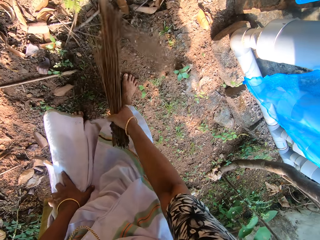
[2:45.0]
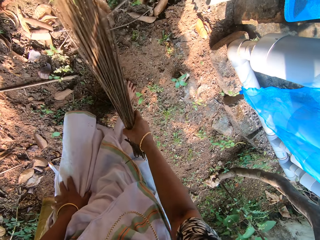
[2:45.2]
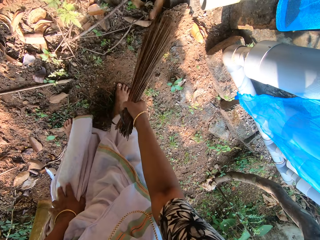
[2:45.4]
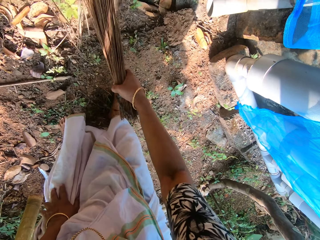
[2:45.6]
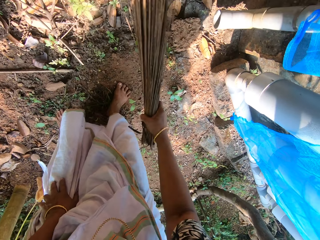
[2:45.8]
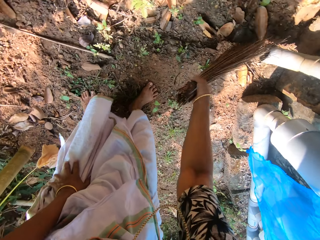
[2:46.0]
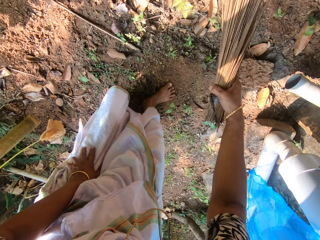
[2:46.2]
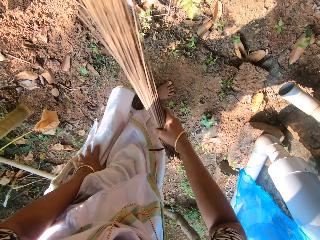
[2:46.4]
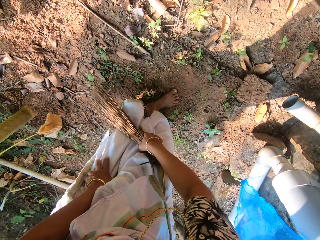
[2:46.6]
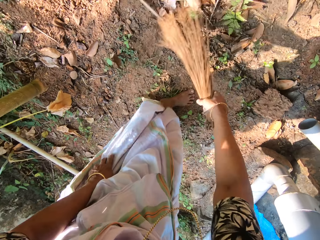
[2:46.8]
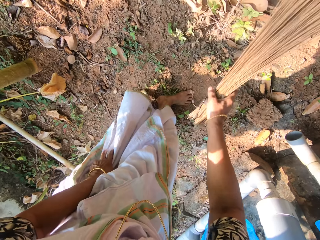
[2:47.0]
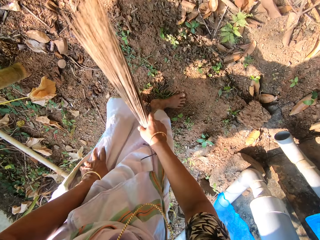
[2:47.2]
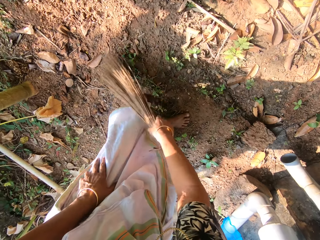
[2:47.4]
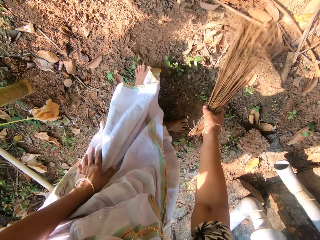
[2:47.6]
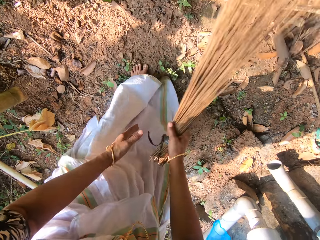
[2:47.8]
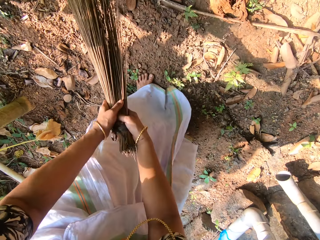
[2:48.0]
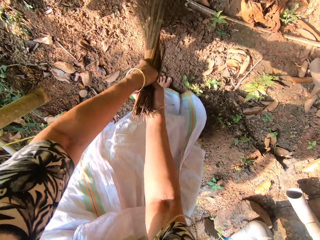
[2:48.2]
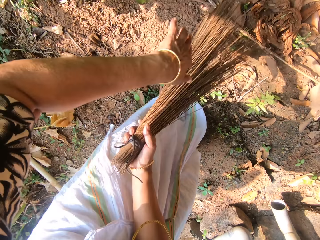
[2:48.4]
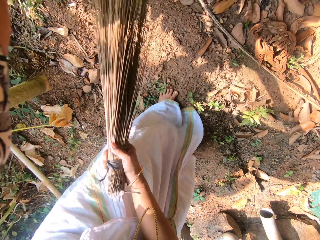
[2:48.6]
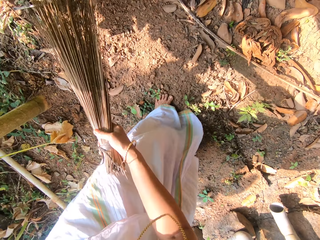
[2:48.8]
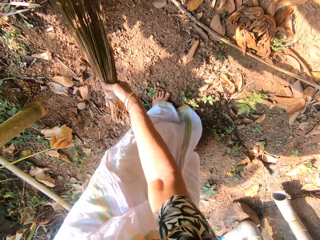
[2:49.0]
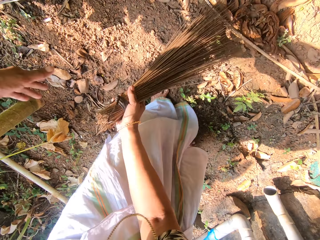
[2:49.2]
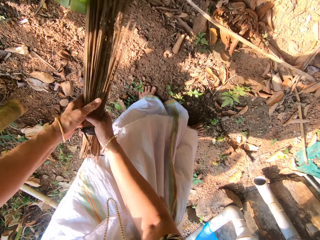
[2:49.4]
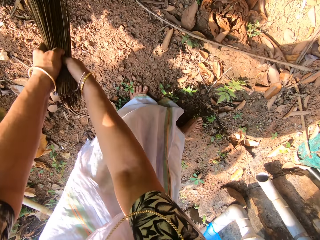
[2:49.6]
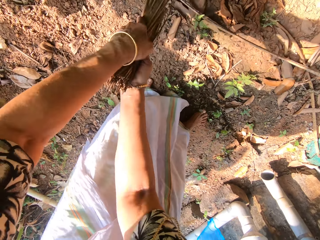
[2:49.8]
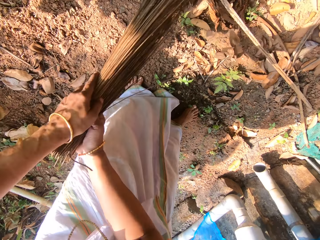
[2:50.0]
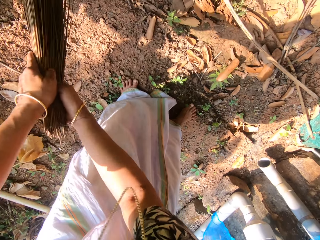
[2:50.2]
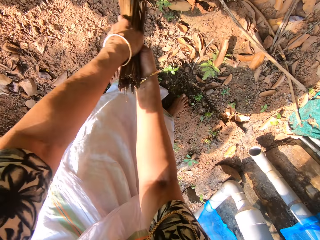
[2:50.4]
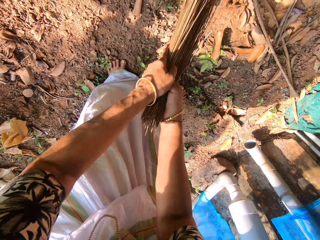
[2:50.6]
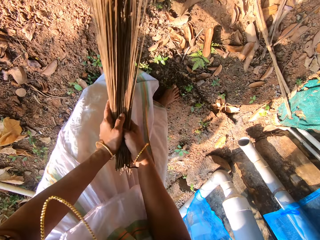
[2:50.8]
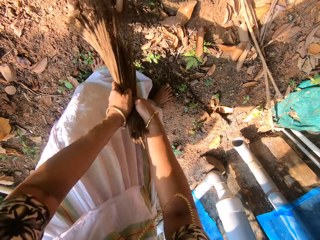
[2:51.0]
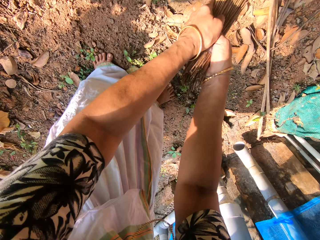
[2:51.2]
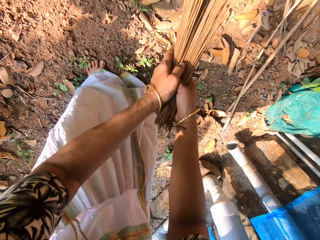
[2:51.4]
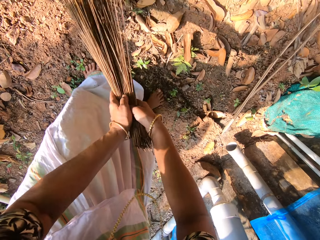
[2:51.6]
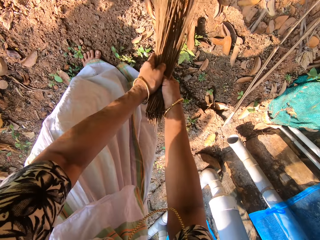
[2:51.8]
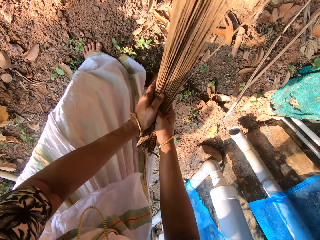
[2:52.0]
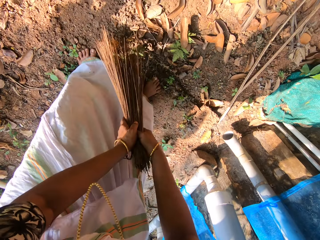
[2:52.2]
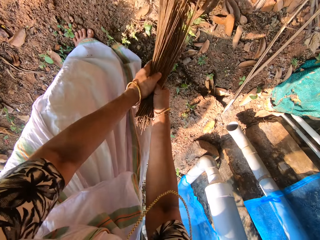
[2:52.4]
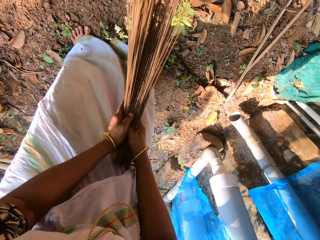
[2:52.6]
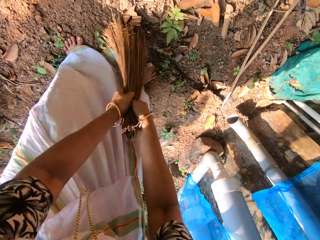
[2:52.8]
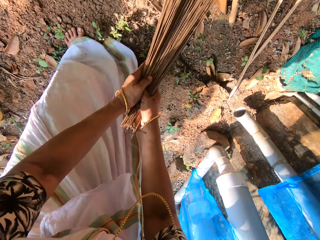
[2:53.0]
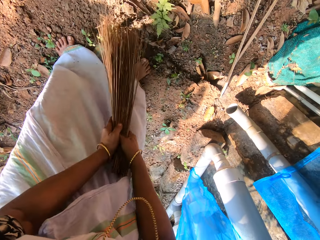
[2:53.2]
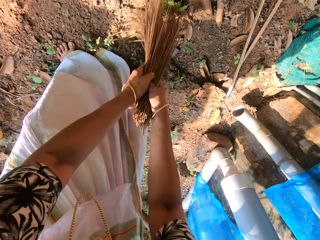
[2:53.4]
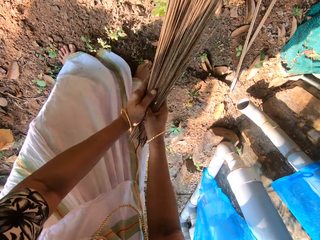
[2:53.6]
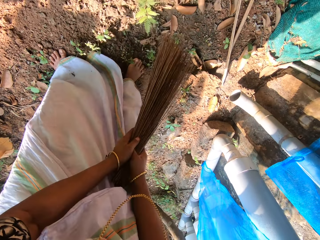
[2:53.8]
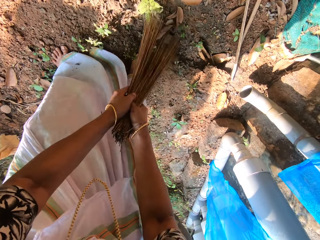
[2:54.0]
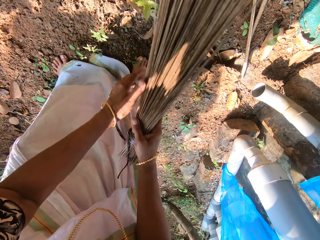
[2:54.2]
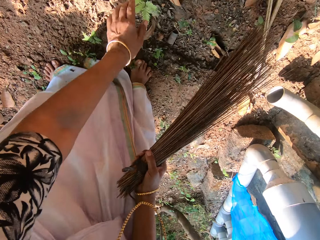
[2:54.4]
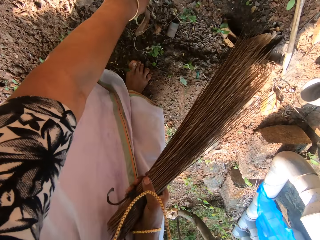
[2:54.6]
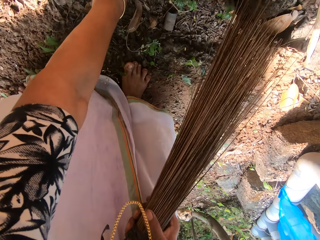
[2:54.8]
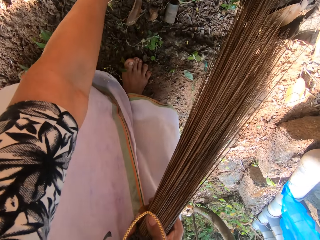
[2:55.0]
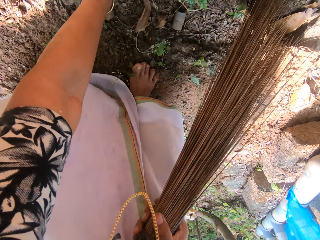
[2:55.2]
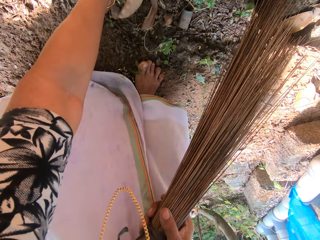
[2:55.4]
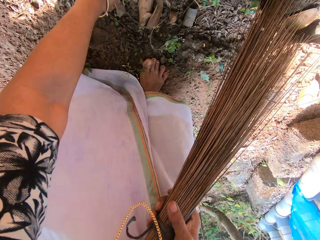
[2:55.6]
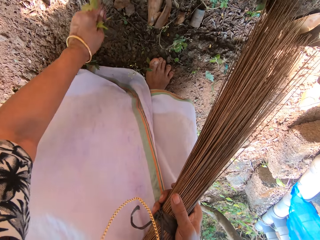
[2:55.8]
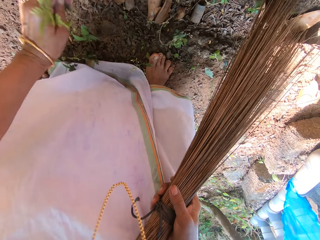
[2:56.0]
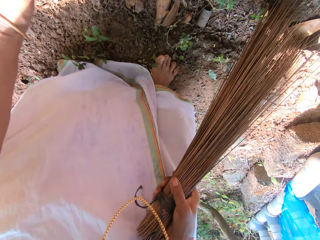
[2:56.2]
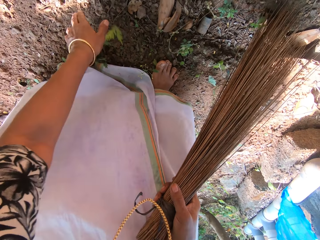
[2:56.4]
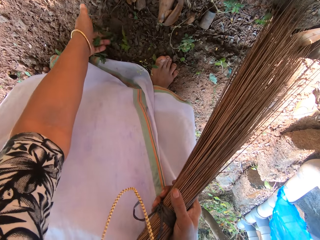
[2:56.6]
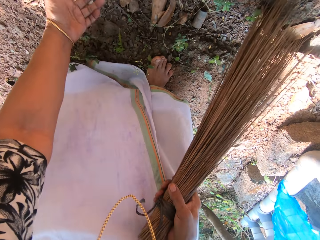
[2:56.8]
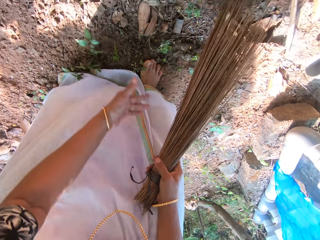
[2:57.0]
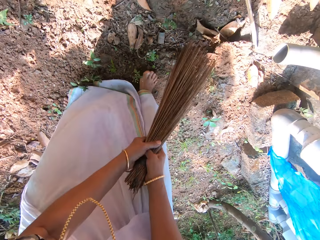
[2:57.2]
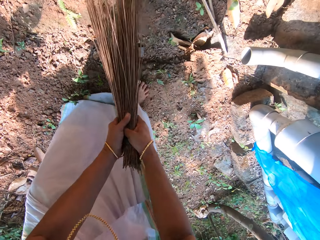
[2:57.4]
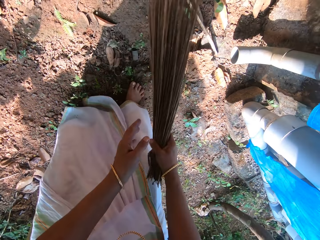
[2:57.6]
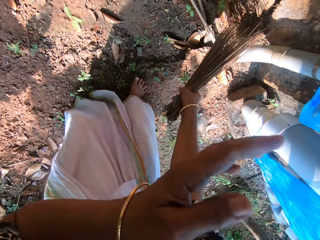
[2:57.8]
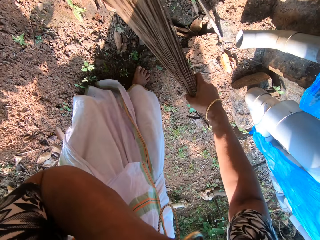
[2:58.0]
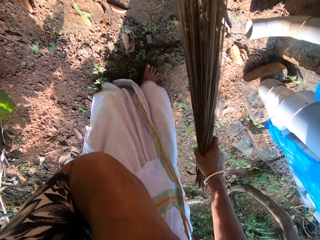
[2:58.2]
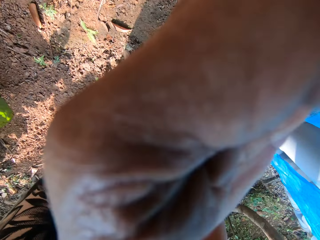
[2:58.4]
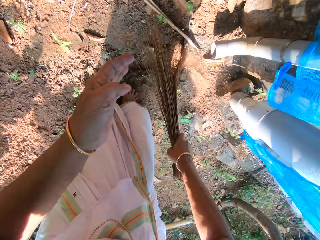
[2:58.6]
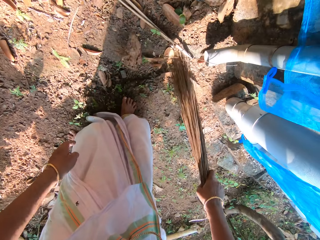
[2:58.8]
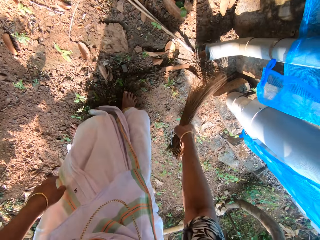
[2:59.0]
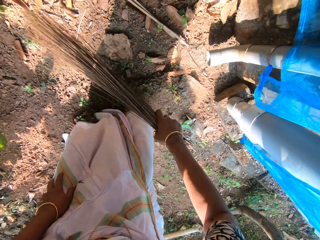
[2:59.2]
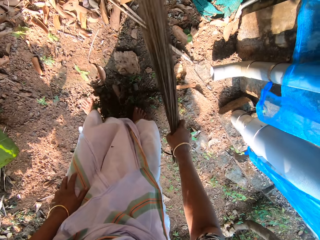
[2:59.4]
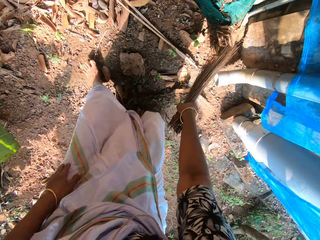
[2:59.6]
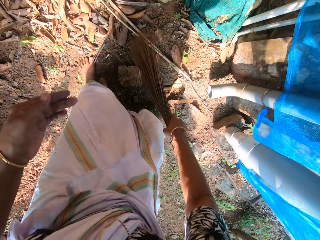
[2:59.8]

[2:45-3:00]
The camera wearer holds the broom with her hands. She sweeps dried leaves on the ground with the broom in her hands. She removes her left hand from the broom. She moves the leaves of a plant with her left hand. She sweeps dried leaves on the ground with the broom in her right hand. She holds the broom with her hands. She sweeps dried leaves on the ground with the broom in her right hand. She removes her left hand from the broom. She uproots a plant from the ground with her left hand. She drops the plant on the ground with her left hand. She touches a plant on the ground with her left hand. She holds the broom with her hands. She sweeps dried leaves on the ground with the broom in her hands. She removes her left hand from the broom. She touches her face with her left hand. She sweeps dried leaves on the ground with the broom in her right hand.

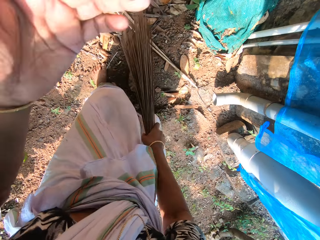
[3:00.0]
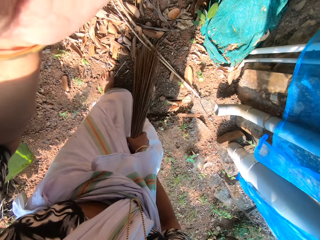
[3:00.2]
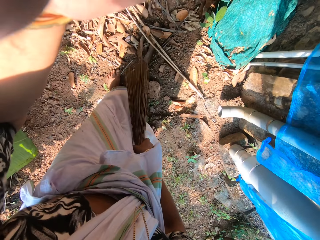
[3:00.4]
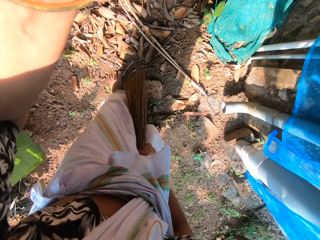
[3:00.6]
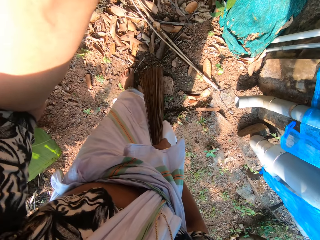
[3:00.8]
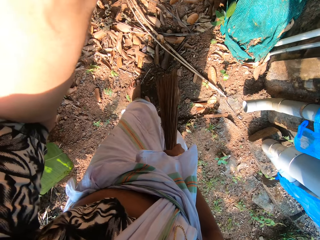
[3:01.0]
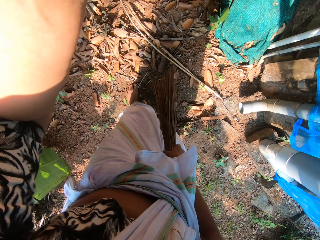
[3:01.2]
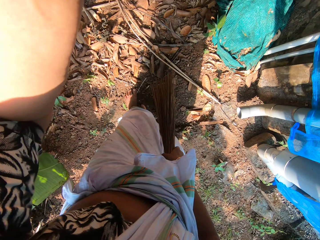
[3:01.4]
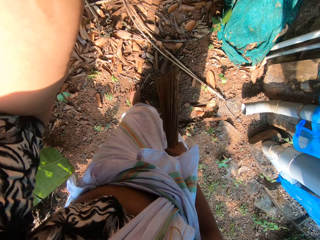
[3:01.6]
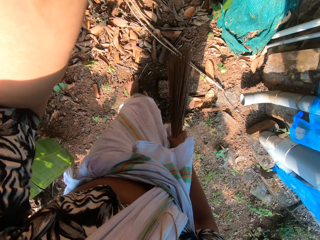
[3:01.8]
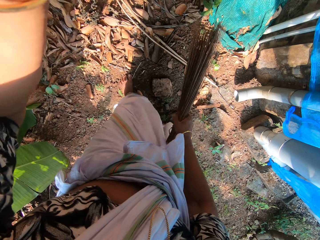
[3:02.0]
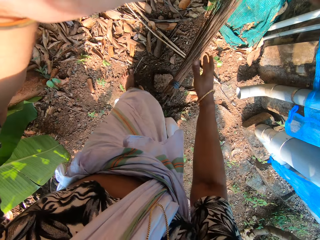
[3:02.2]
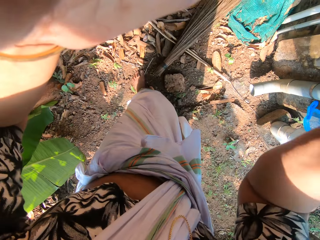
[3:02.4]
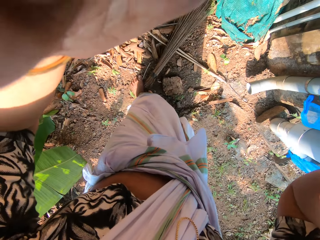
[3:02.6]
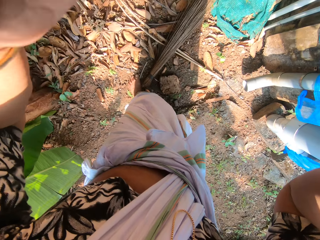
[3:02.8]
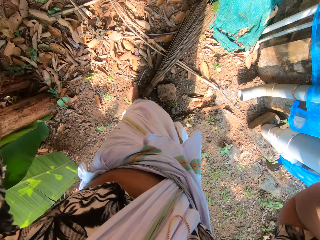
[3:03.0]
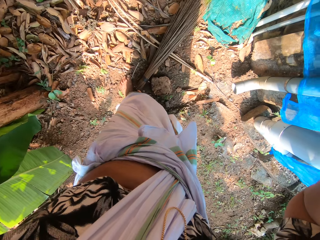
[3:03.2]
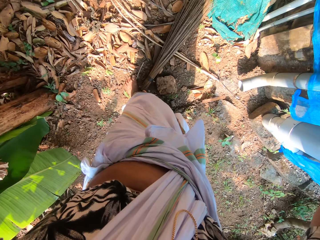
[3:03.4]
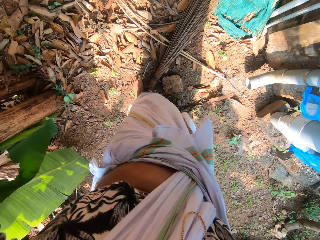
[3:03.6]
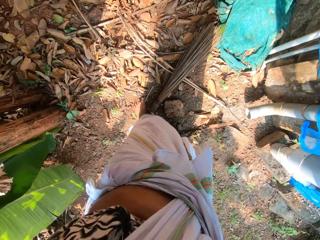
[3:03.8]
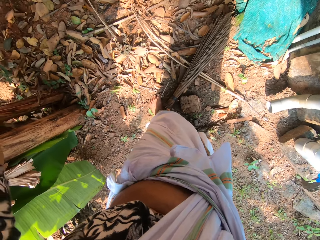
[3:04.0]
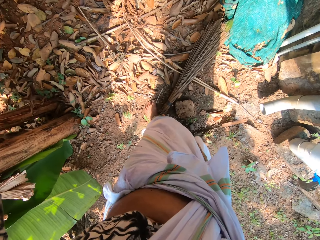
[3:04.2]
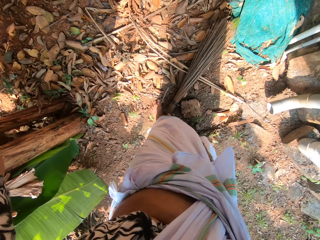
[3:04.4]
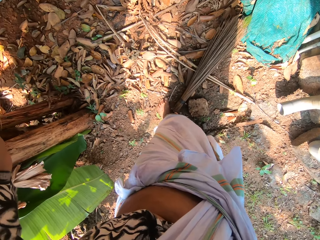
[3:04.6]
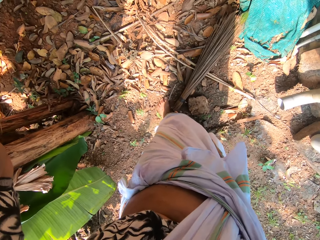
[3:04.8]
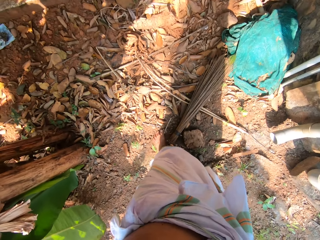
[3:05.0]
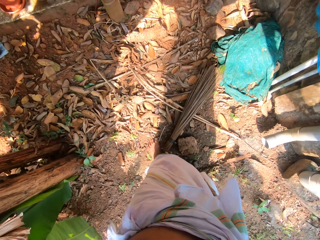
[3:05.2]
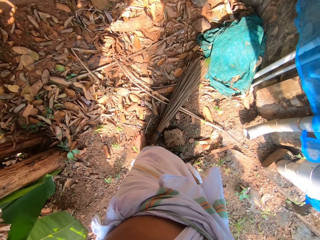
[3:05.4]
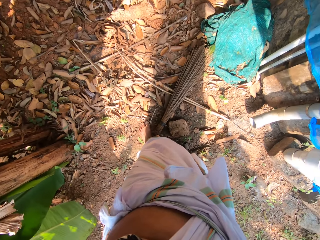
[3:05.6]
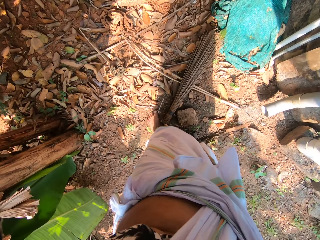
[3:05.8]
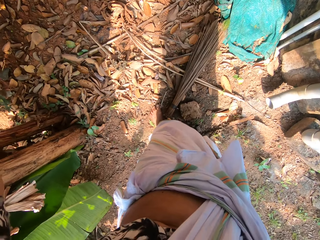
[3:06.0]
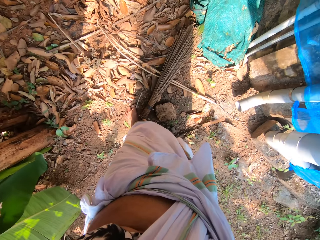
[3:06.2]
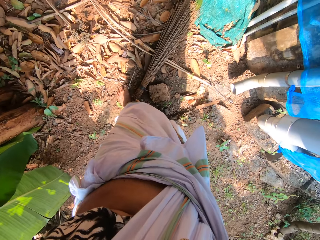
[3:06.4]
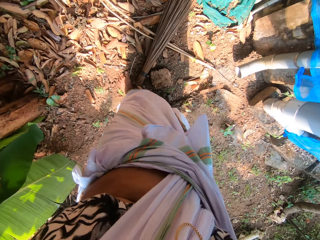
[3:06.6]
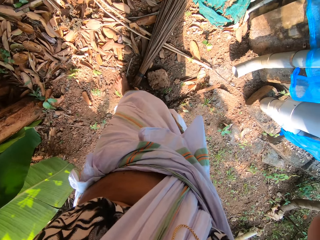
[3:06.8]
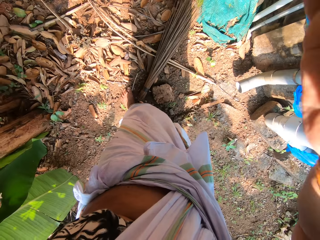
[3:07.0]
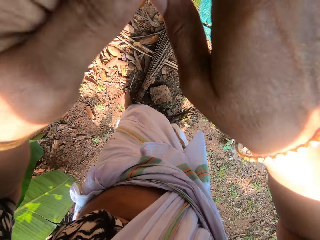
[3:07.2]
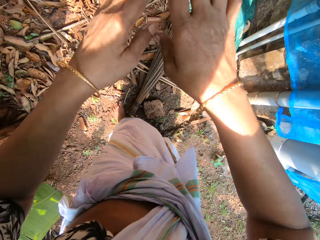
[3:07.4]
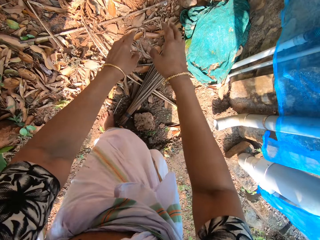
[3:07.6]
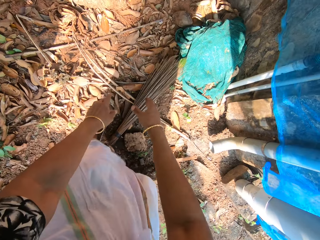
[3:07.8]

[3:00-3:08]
The camera wearer adjusts the head camera on her head with her left hand. She drops the broom on the ground with her right hand. She adjusts the head camera on her head with her hands.
